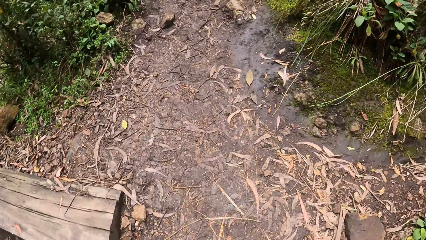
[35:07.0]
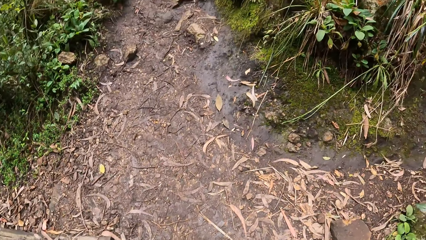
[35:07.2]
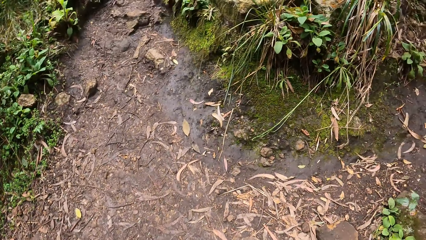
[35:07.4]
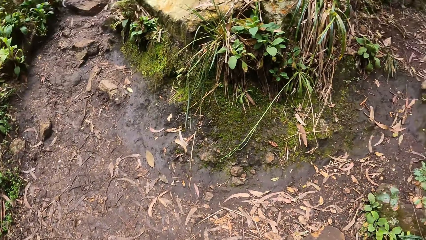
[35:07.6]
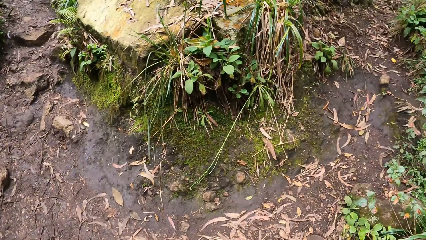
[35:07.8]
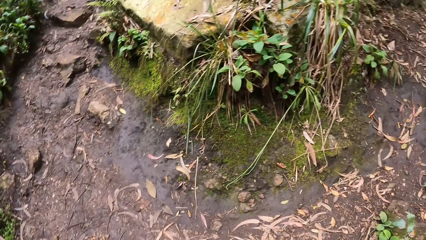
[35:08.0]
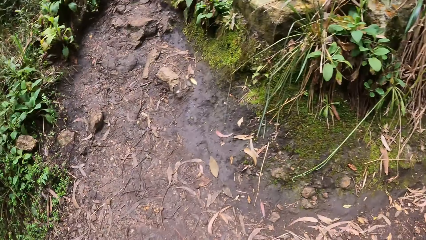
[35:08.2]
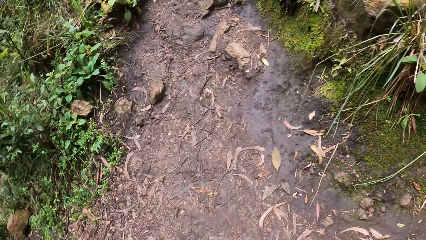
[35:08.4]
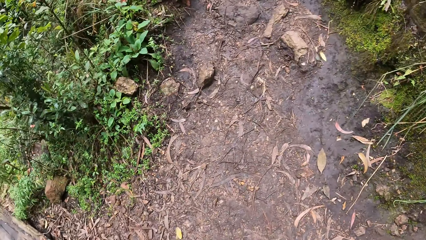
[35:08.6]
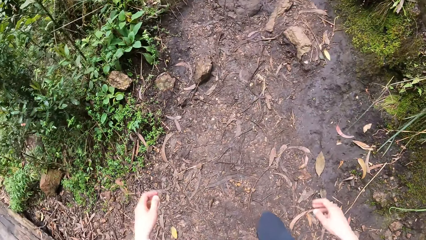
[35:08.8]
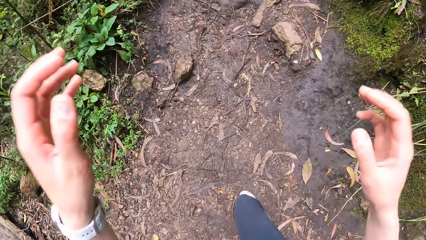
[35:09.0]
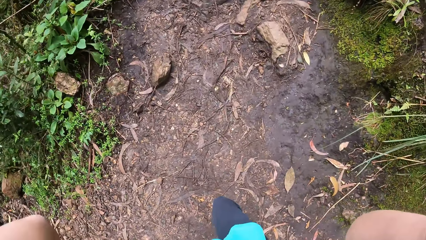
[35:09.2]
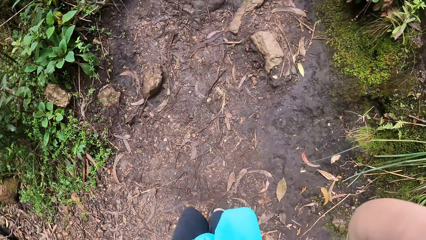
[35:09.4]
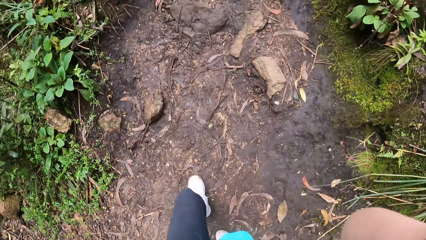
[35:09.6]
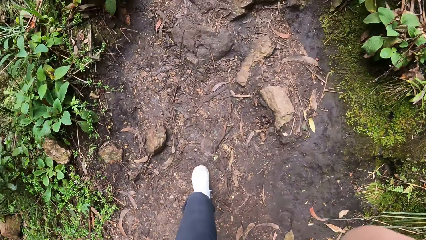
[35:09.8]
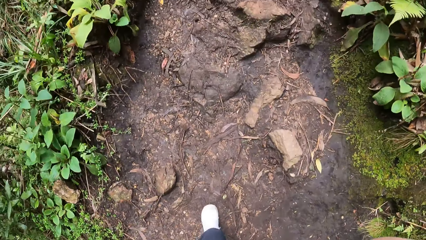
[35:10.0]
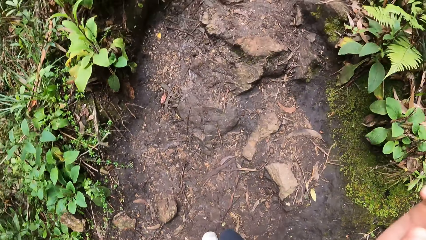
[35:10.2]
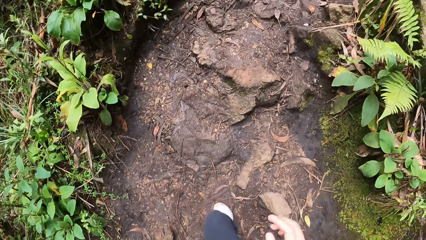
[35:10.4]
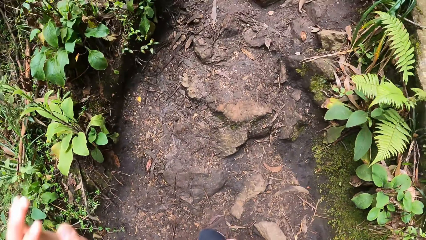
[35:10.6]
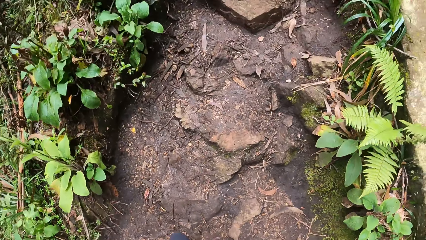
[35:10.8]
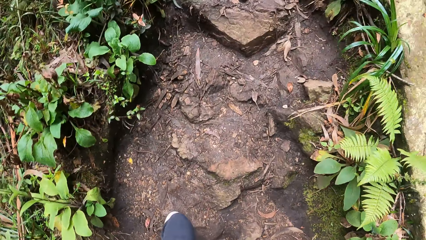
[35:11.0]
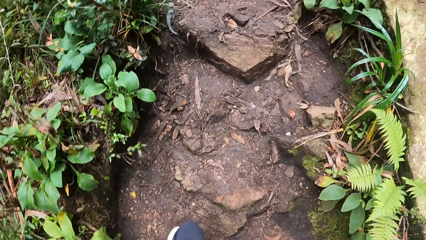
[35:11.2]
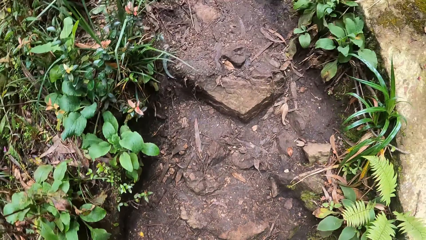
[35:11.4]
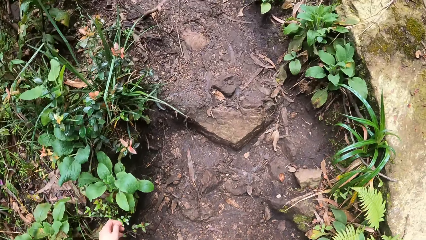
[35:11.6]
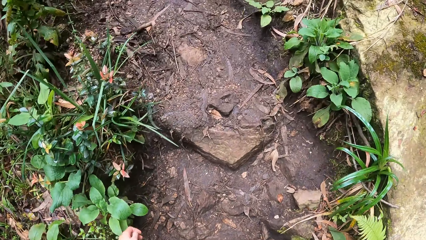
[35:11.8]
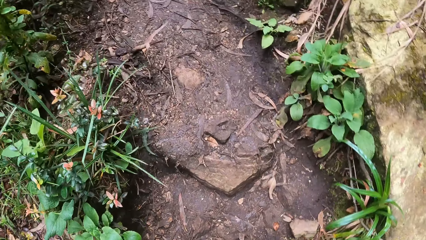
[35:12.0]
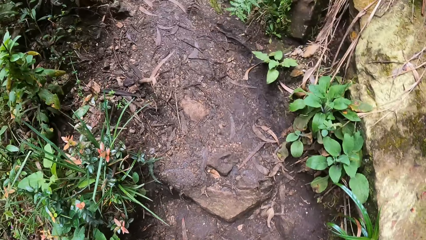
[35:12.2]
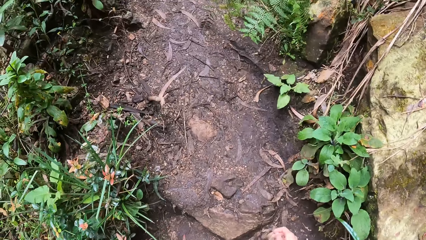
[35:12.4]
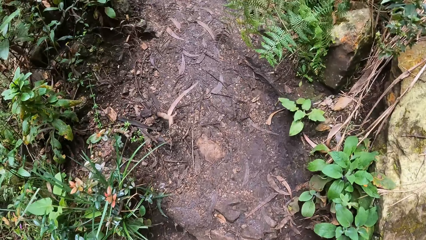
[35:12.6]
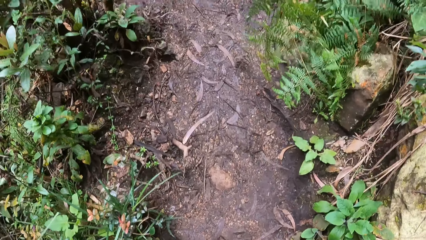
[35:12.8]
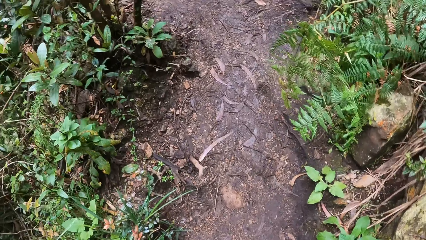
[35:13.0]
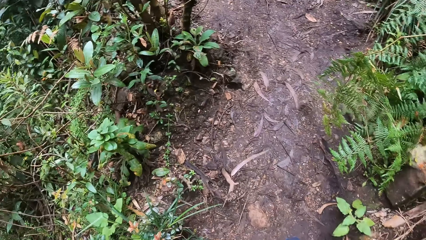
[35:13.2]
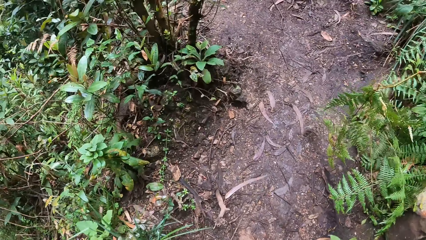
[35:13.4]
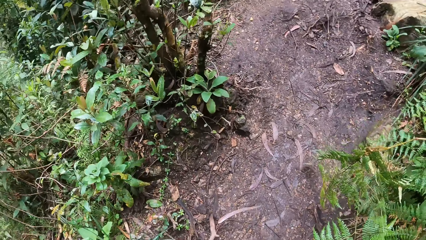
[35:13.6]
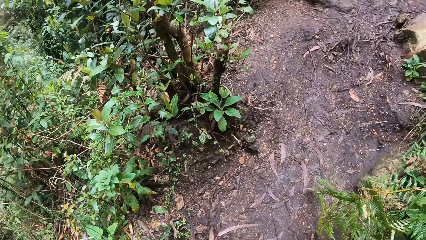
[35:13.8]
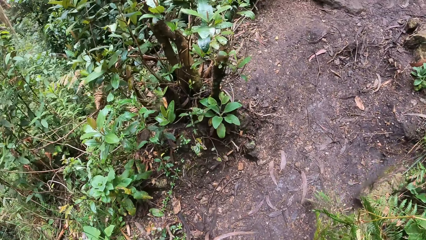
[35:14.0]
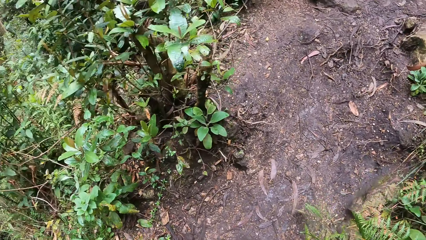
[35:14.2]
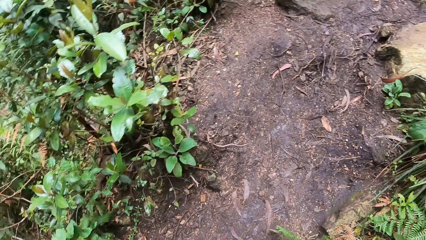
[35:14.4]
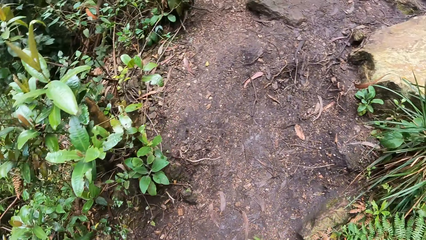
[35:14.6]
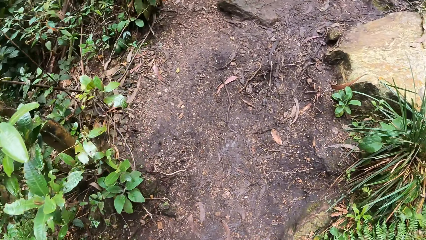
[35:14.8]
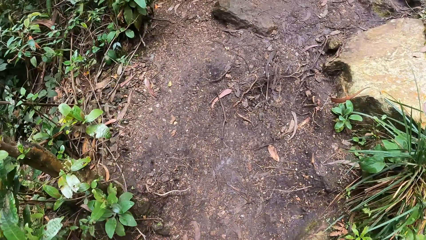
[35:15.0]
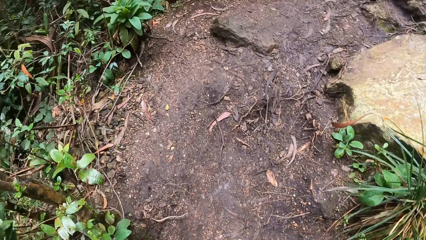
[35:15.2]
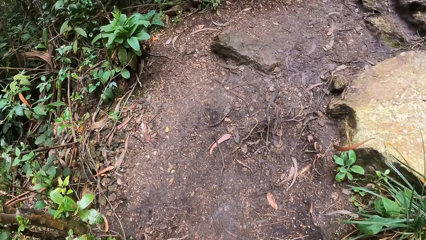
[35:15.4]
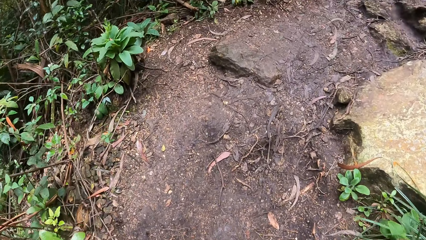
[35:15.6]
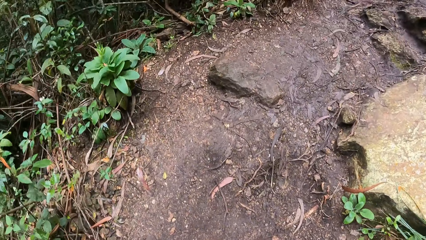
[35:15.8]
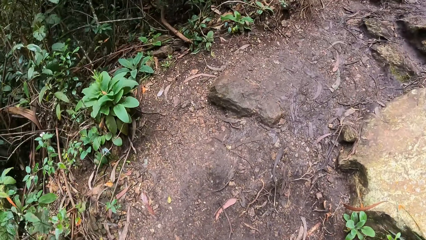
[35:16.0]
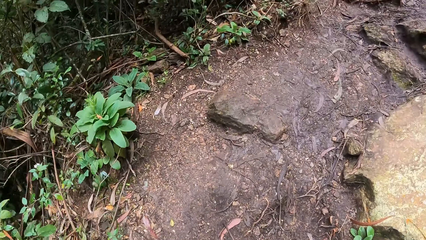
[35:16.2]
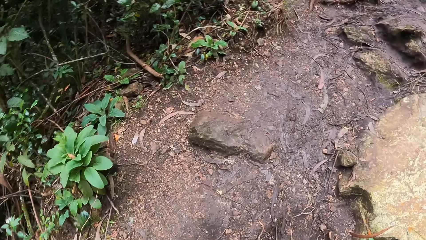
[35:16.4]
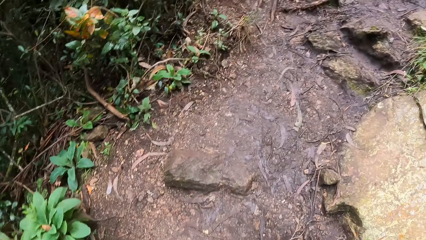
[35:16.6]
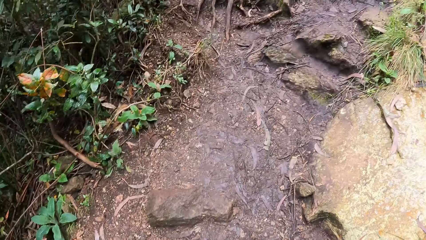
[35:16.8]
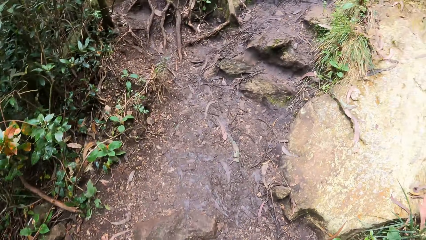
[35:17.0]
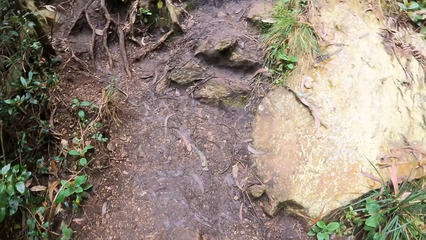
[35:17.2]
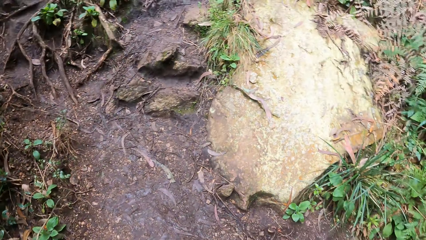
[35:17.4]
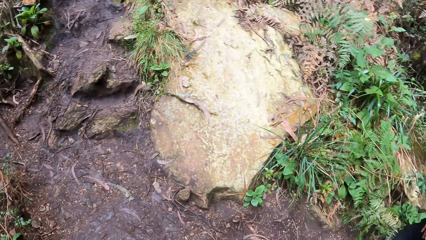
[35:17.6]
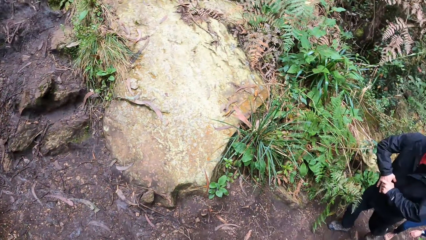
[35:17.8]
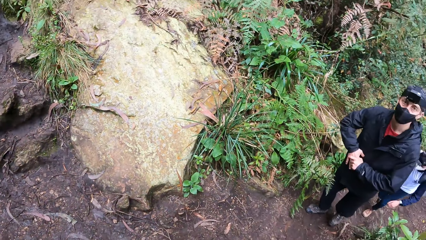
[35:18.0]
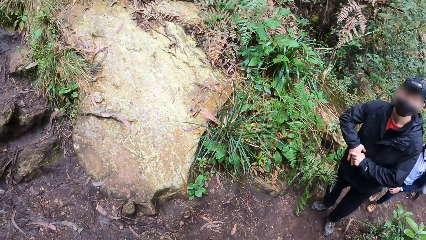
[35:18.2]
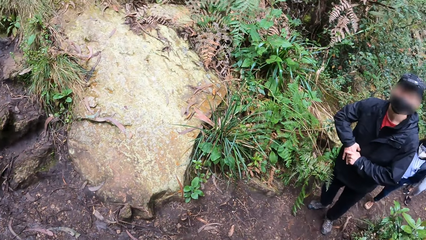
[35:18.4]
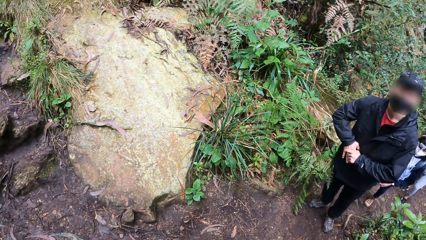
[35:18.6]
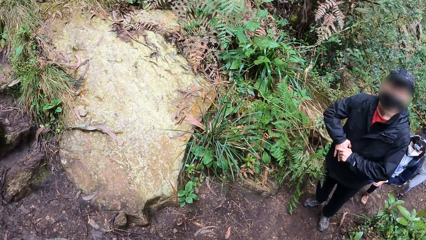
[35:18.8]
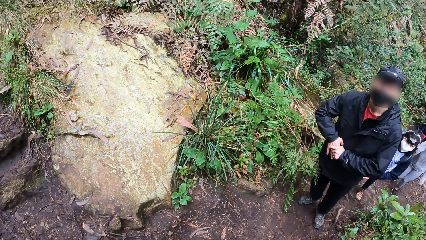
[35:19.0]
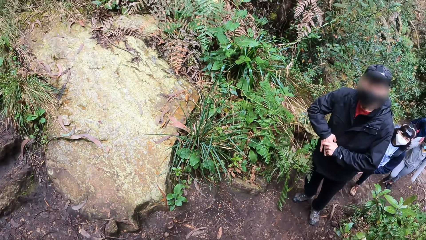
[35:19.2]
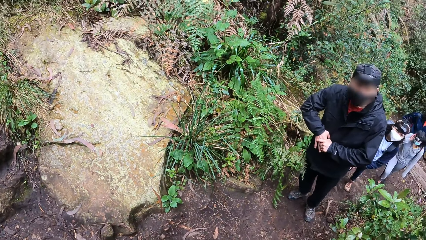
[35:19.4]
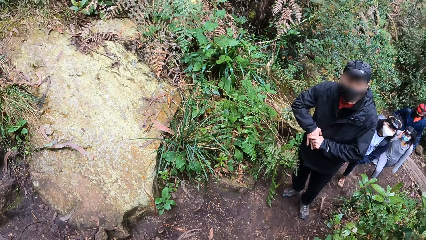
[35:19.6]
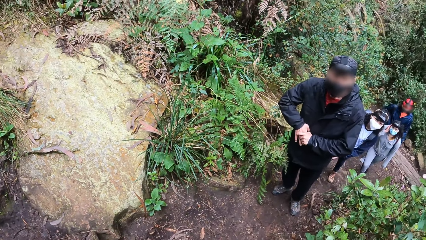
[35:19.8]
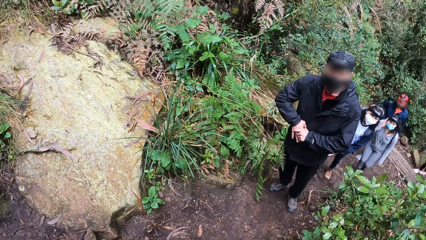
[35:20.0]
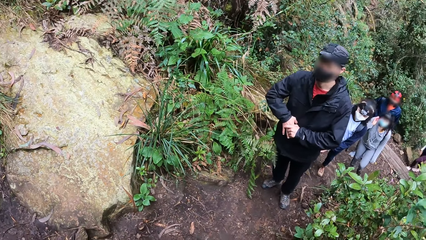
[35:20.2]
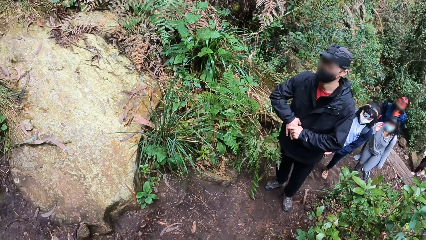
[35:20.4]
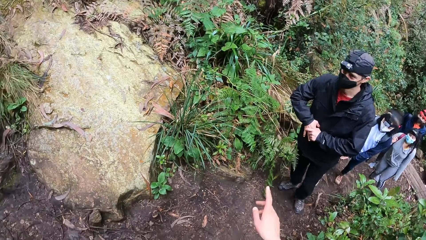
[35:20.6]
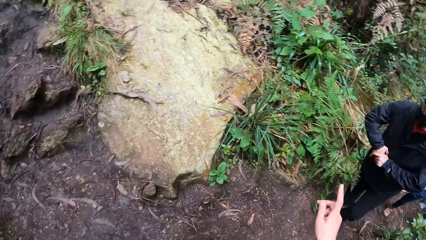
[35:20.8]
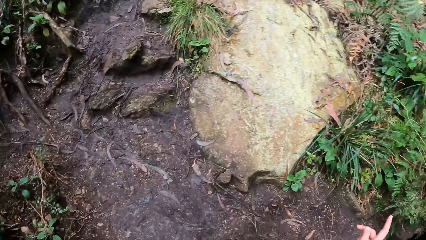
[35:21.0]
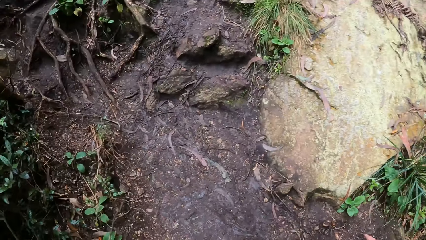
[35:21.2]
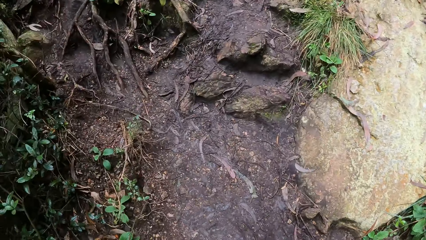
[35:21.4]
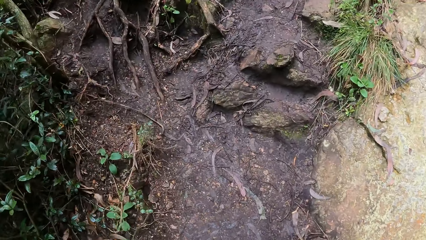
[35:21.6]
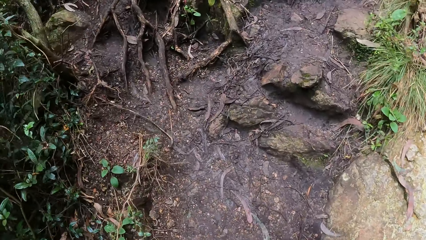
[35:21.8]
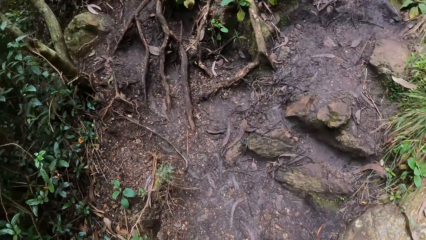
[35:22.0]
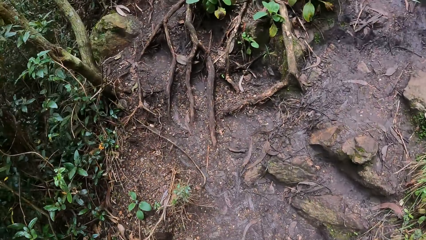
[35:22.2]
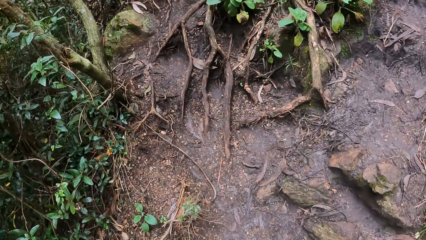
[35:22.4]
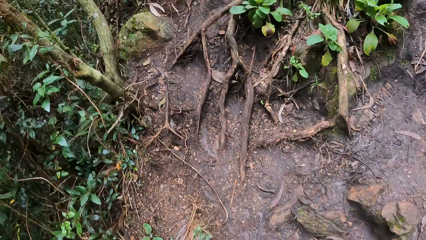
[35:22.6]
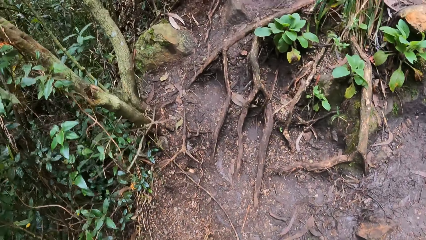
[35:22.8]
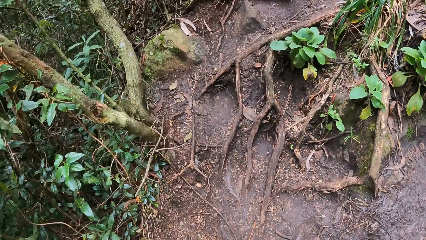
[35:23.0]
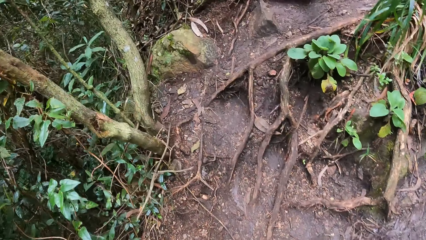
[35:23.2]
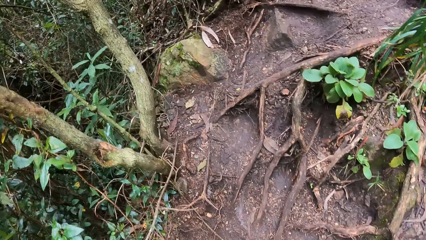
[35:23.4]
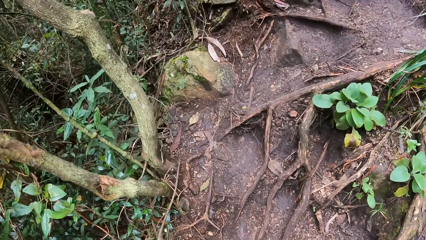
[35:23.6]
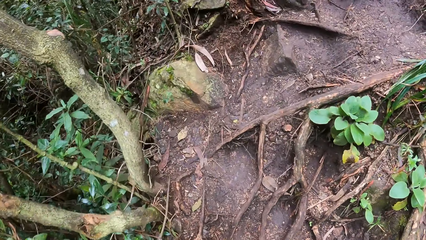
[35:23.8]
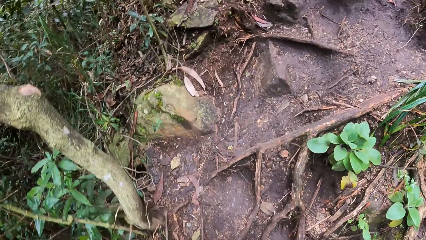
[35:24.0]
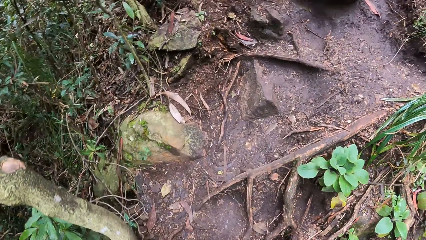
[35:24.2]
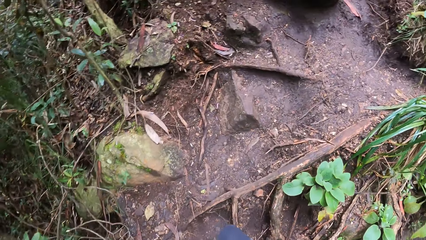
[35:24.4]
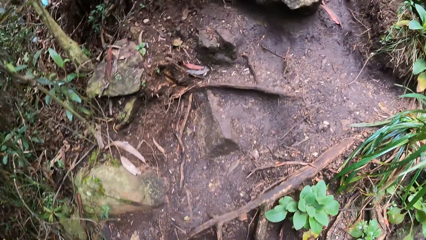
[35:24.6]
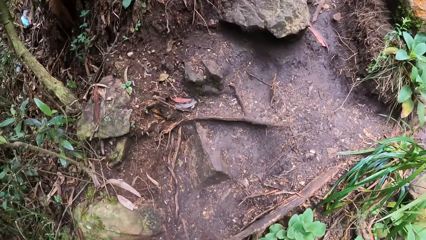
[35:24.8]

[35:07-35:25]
The camera wearer lifts her hands toward her head. She makes a hand gesture with her right hand at a man. She climbs up the hill.
